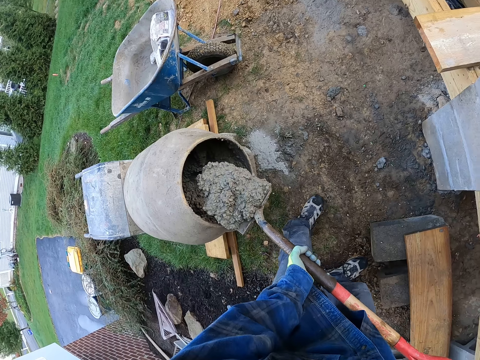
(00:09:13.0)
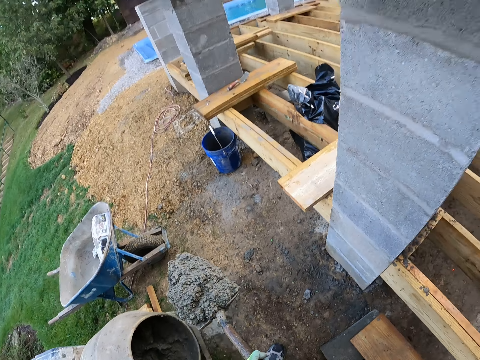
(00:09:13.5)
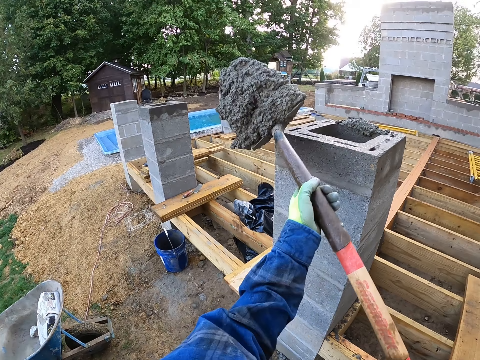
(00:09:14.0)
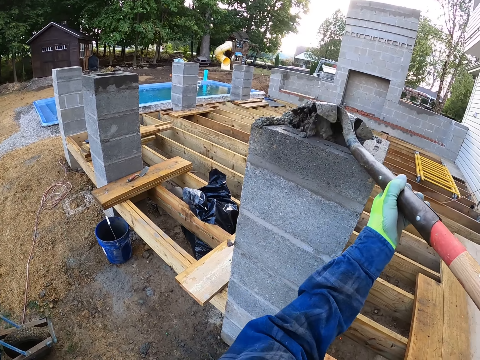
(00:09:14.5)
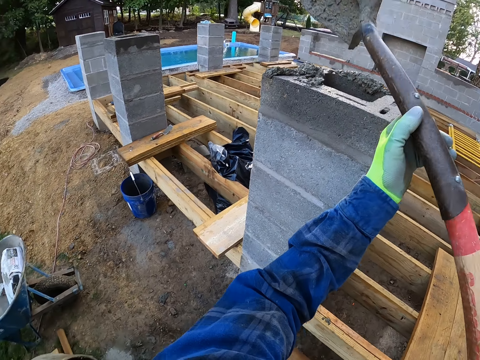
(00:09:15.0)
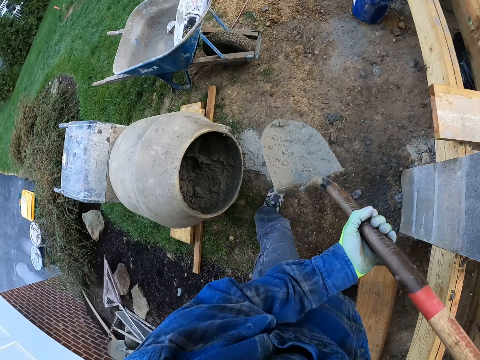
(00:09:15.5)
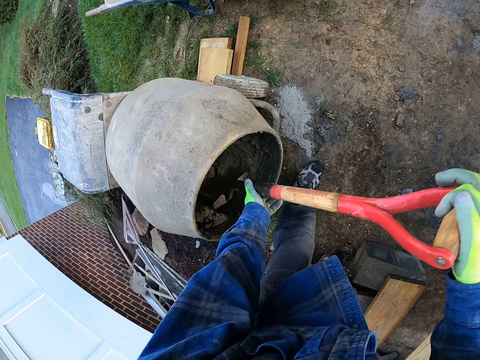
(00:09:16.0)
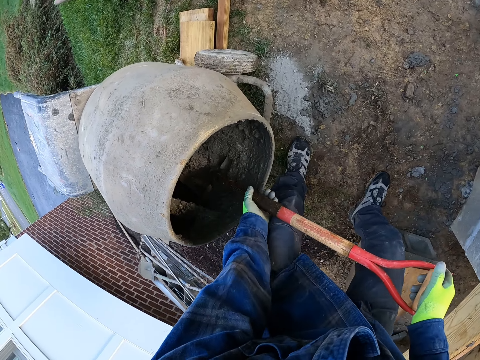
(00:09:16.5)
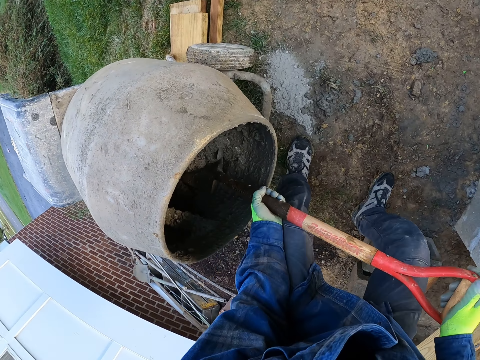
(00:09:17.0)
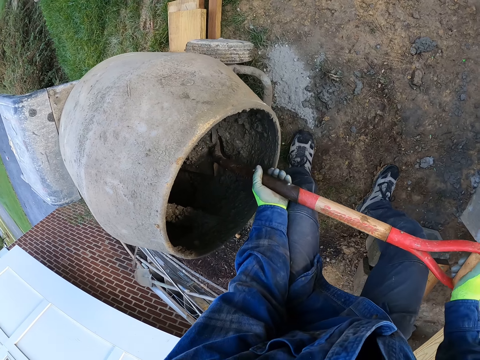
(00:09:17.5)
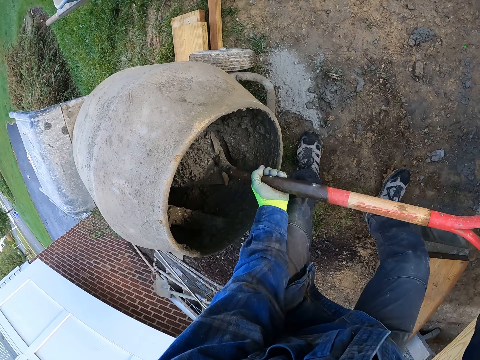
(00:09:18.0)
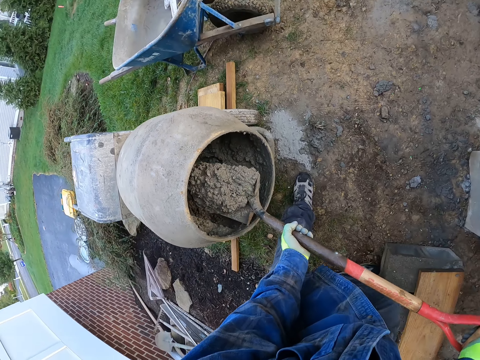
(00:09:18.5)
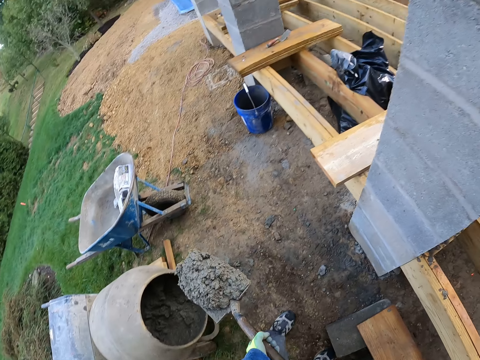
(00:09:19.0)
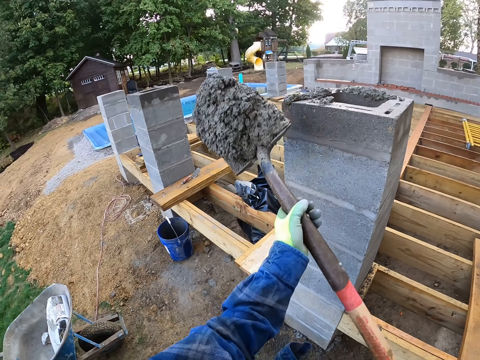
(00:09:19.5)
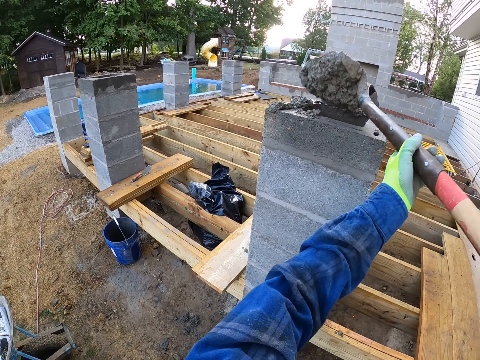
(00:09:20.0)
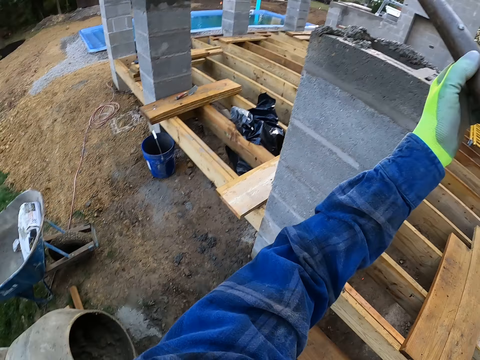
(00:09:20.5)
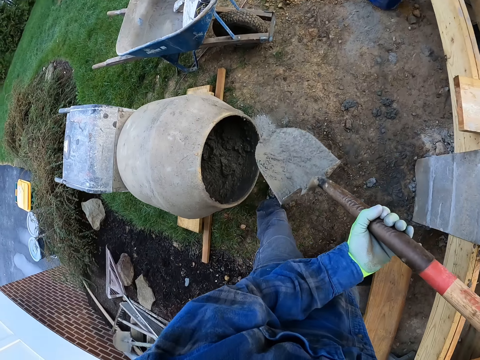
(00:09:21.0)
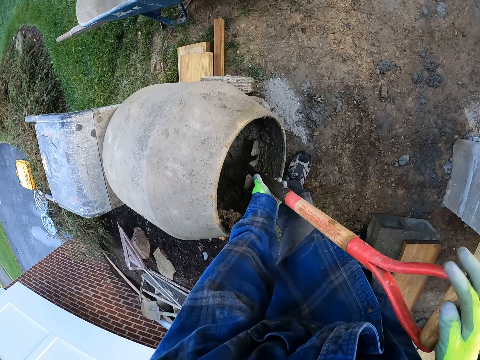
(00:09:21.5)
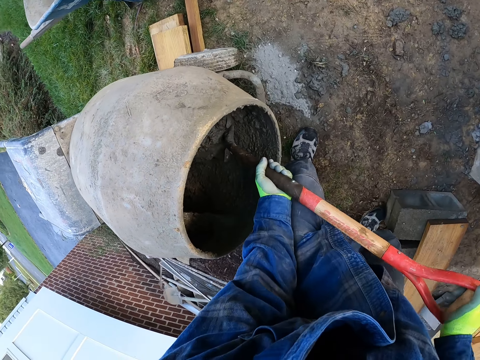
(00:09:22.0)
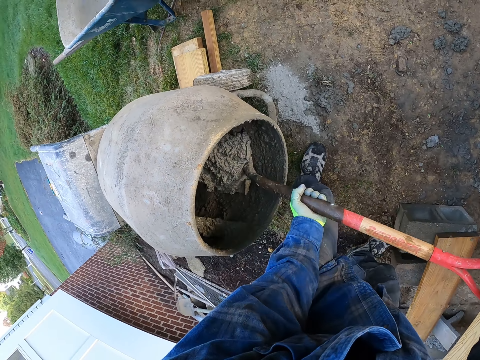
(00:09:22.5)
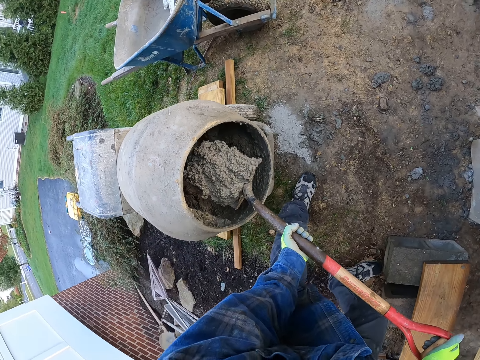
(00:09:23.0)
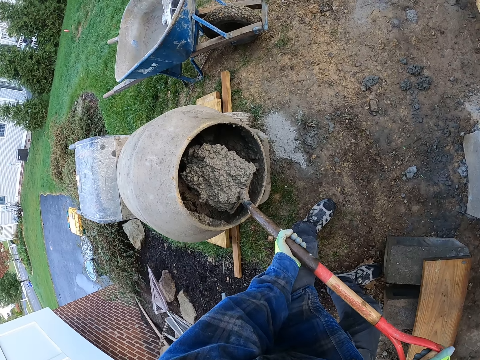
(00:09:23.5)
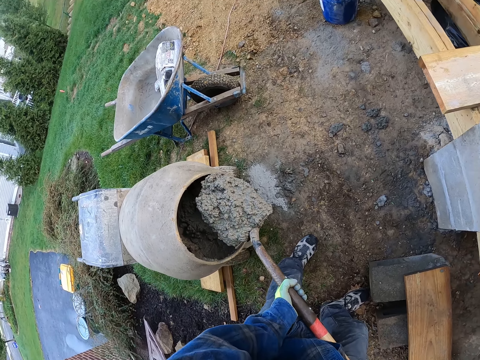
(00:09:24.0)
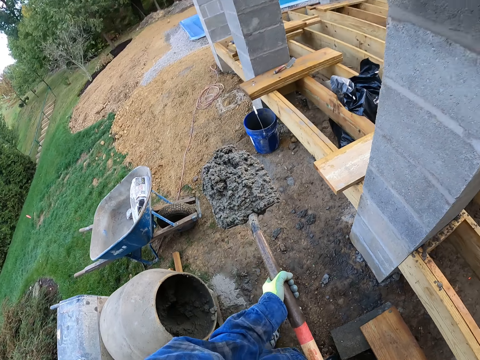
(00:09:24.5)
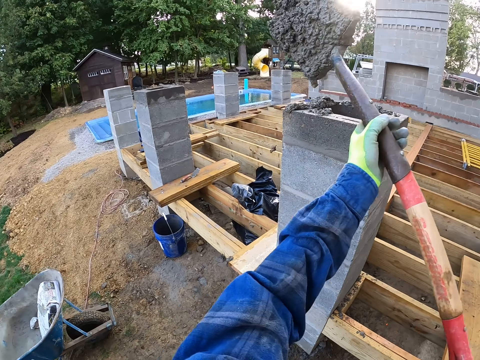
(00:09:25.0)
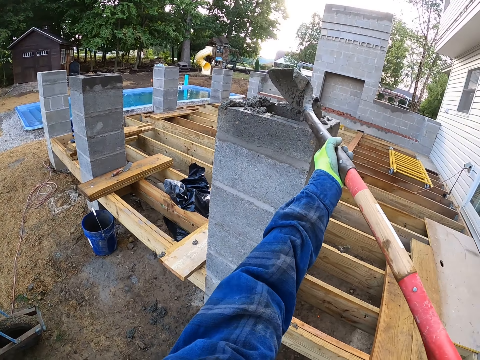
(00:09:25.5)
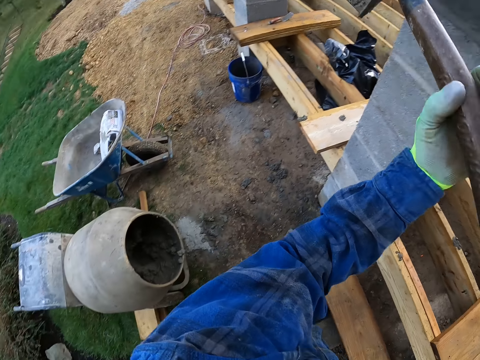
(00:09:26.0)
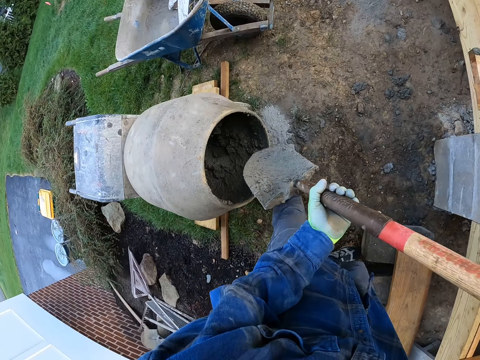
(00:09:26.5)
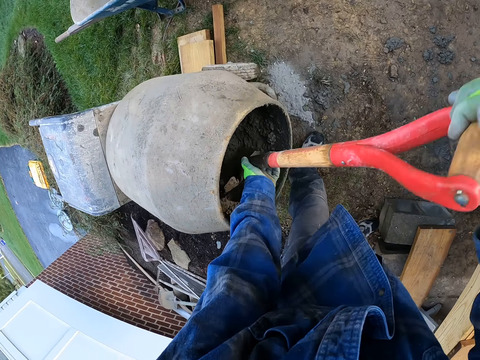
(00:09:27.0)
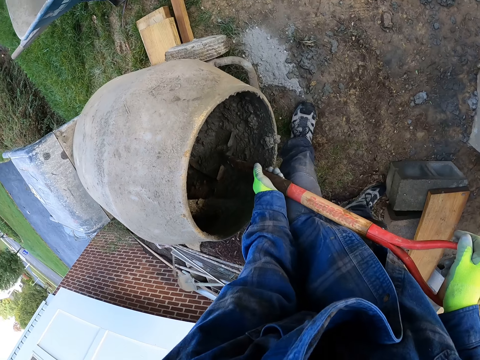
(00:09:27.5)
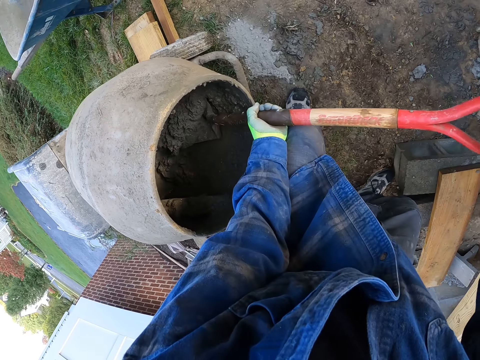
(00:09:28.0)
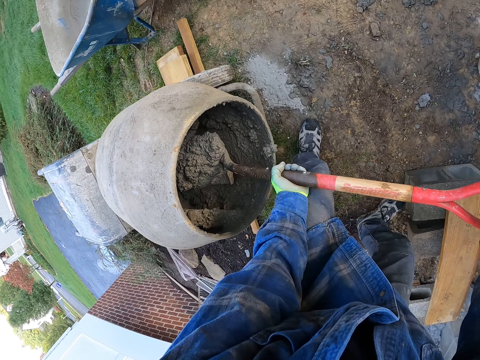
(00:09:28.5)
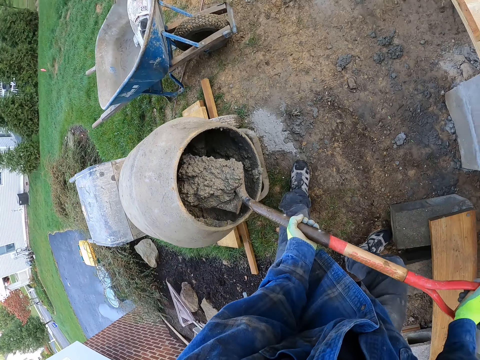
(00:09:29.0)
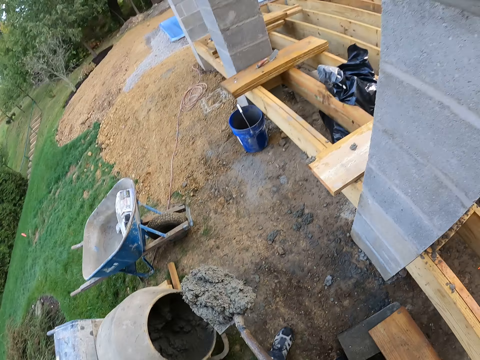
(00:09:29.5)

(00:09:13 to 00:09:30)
The camera wearer pours mortar in the pillar of concrete bricks. They pack concrete from the cement mixer with the shovel. They pour the concrete into the pillar. They pack the concrete from the cement mixer with the shovel. They pour the concrete into the pillar. They pack the concrete from the cement mixer with the shovel.

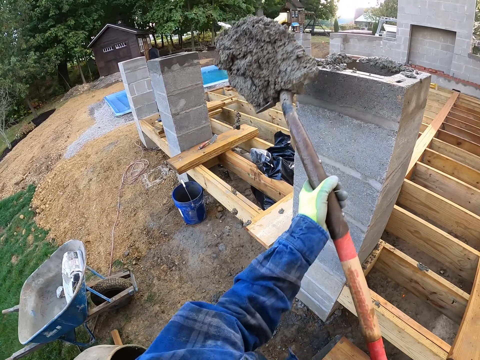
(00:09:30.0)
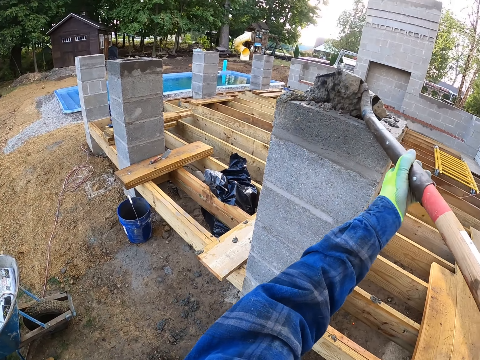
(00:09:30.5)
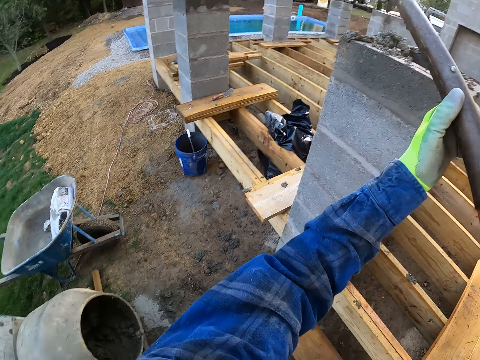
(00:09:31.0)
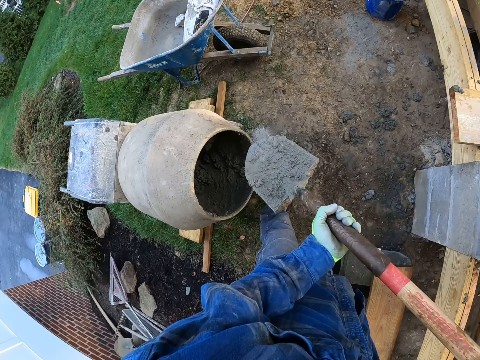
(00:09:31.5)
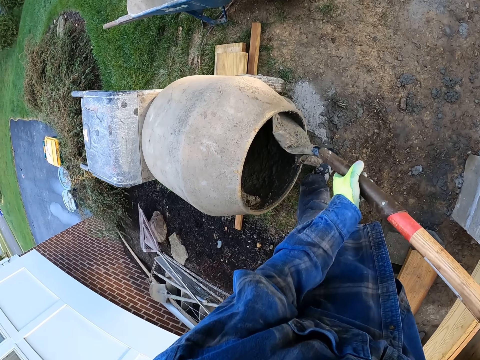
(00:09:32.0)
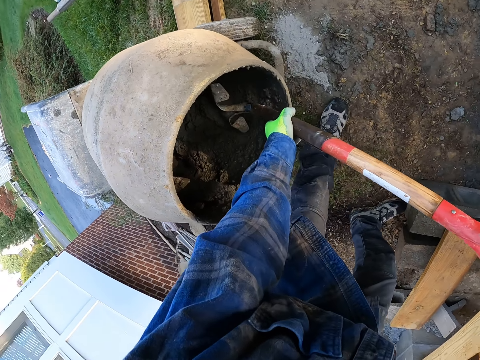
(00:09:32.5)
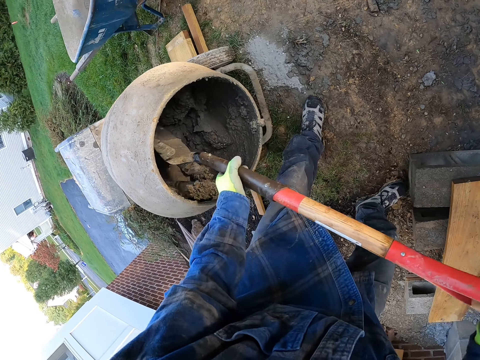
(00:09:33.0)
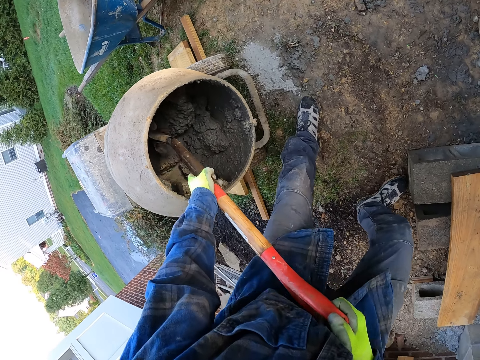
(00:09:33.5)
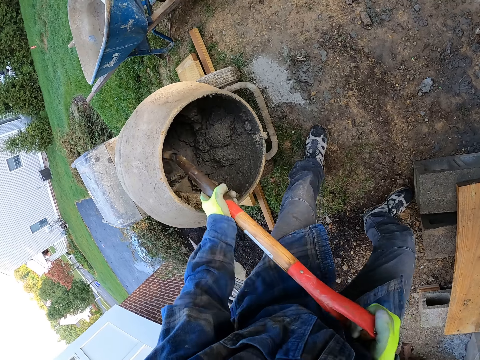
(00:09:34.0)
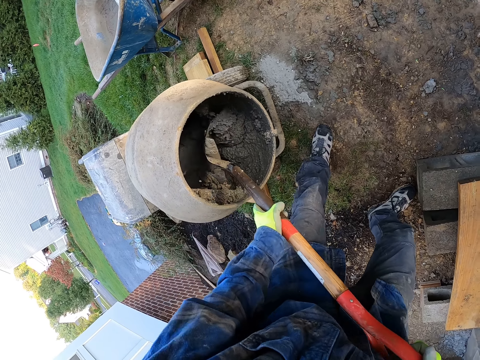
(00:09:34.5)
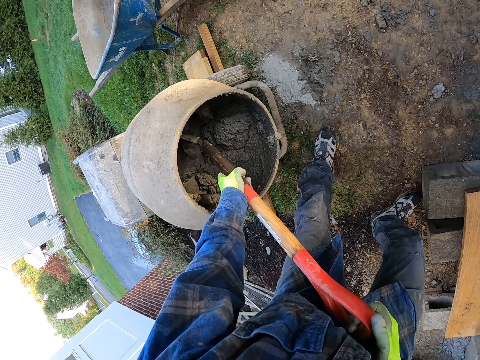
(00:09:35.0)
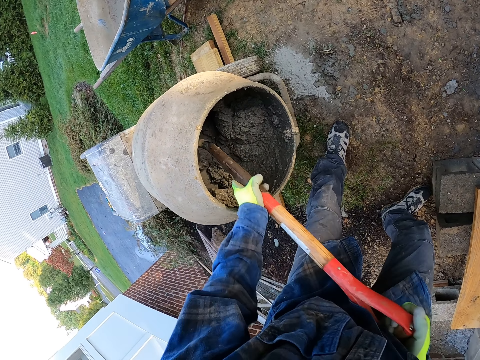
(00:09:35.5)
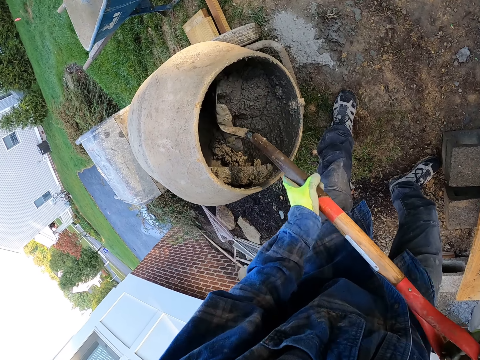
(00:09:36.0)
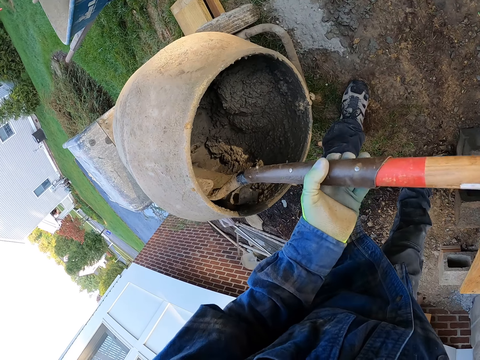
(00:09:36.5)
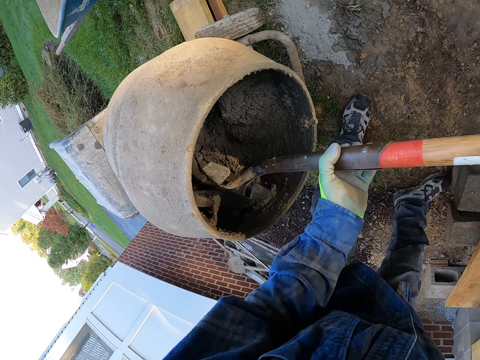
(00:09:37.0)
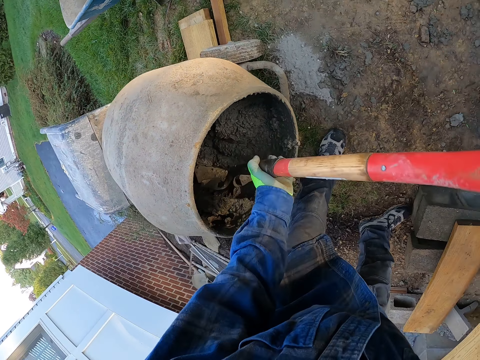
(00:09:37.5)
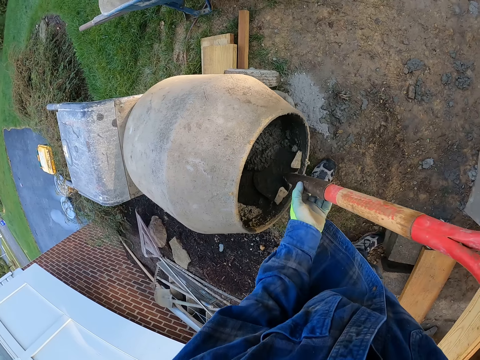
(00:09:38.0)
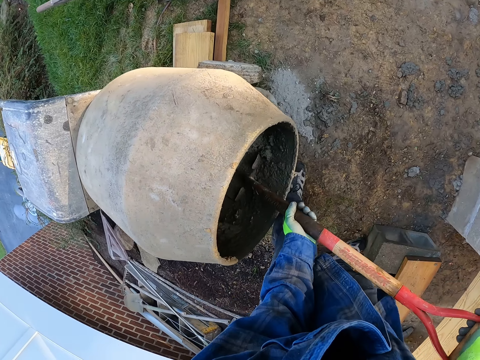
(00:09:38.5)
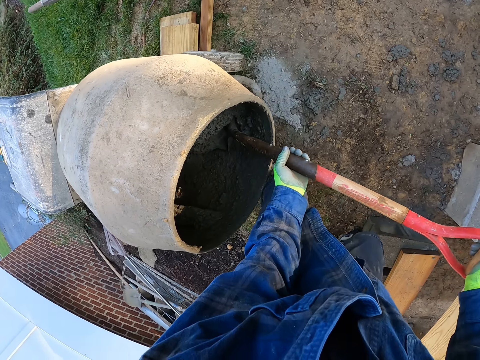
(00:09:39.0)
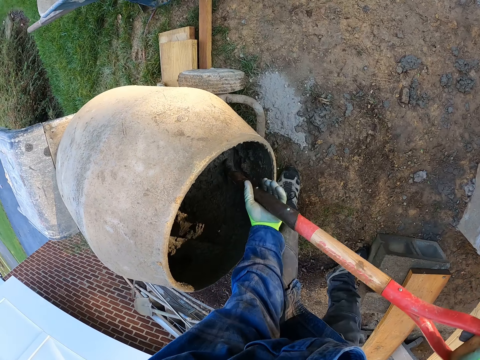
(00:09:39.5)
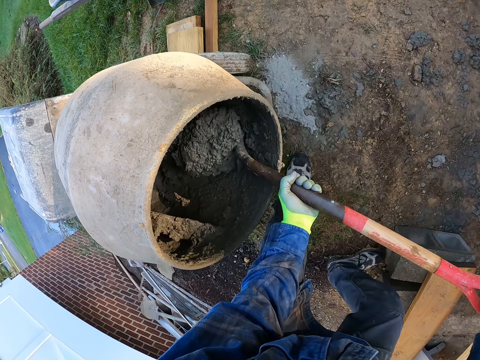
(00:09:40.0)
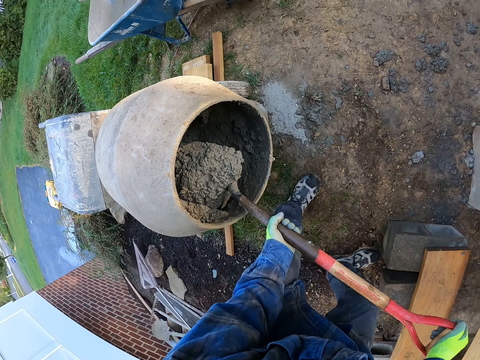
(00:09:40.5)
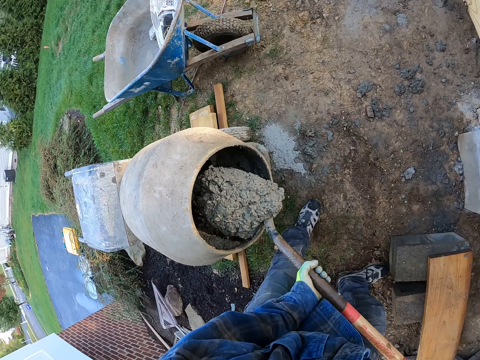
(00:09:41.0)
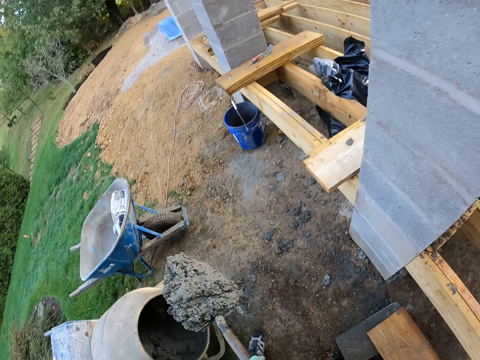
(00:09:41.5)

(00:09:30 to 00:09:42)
The camera wearer pours the concrete into the pillar. They gather the concrete in the cement mixer with the shovel. They pack the concrete from the cement mixer with the shovel.
